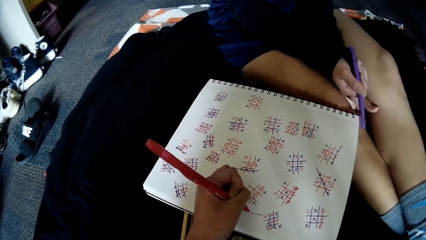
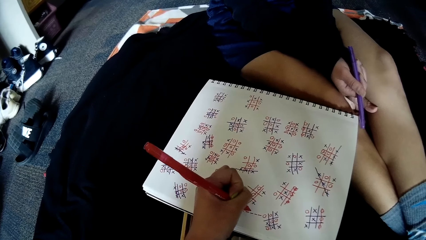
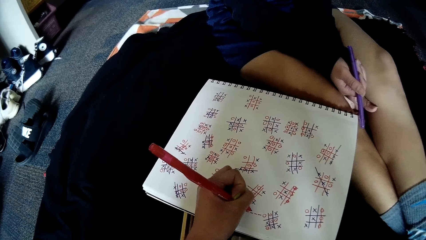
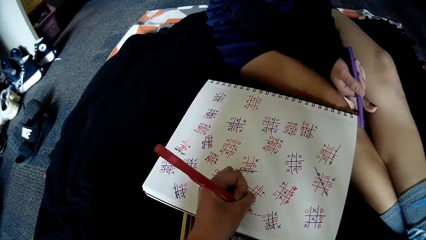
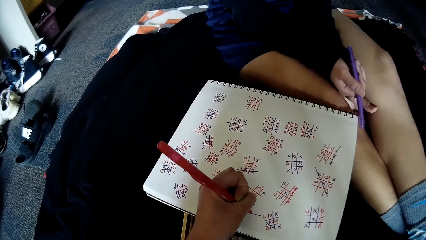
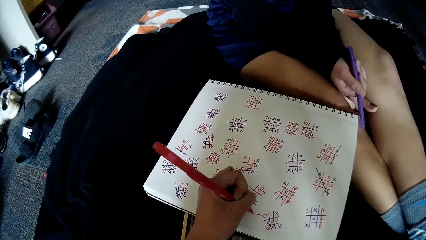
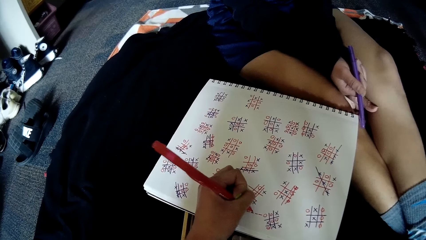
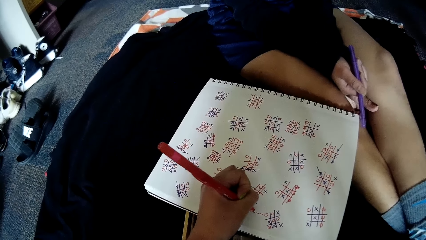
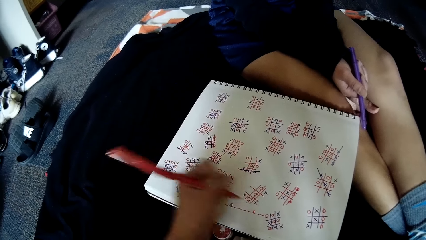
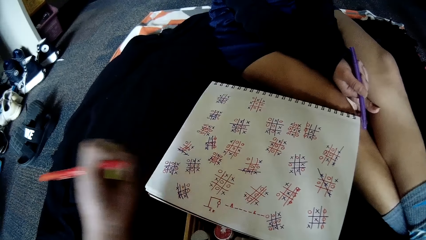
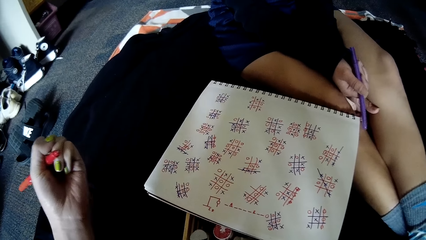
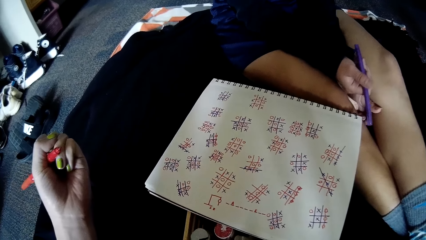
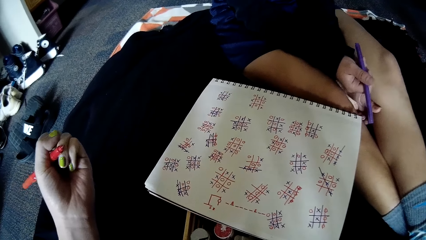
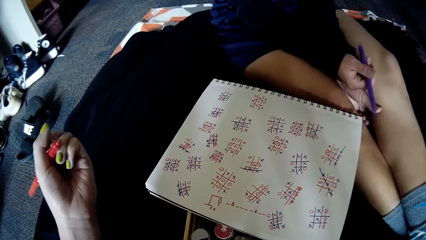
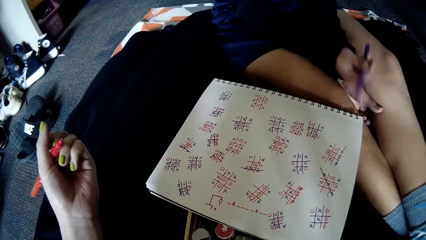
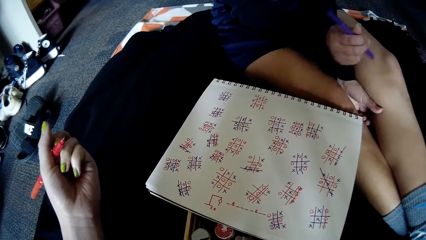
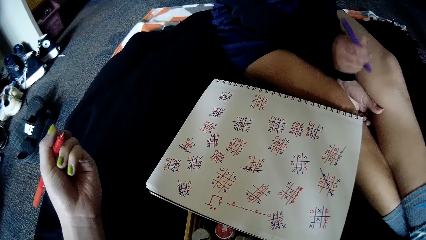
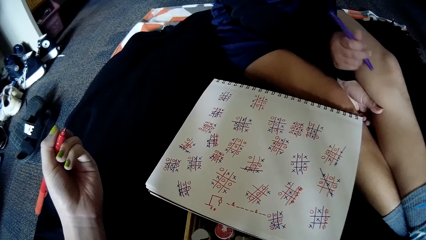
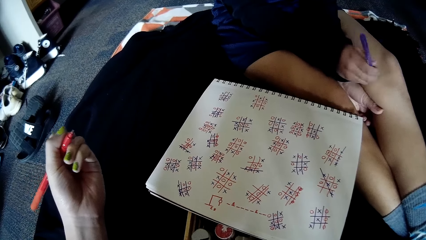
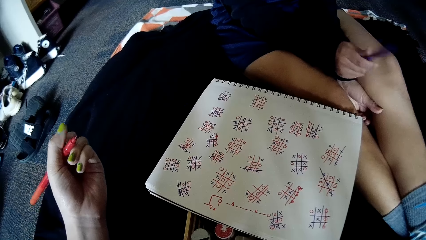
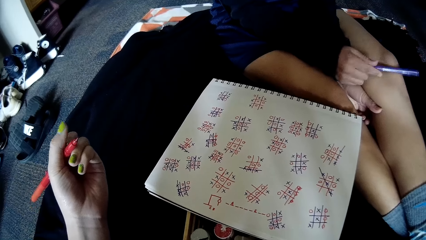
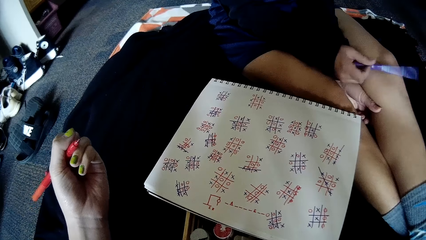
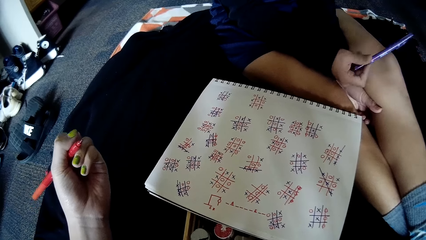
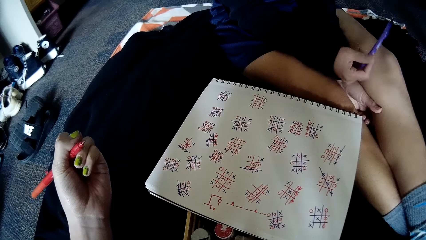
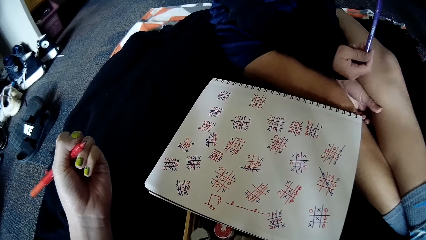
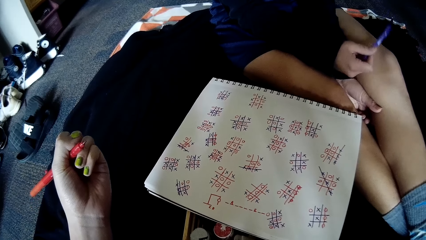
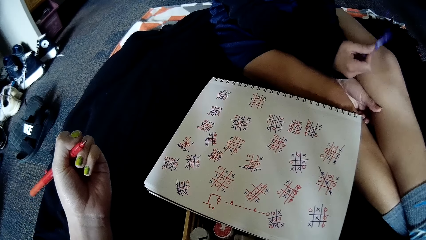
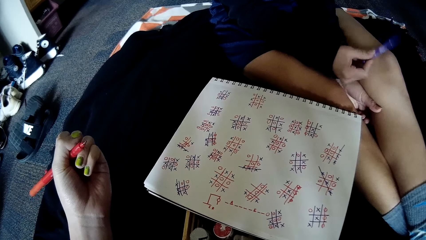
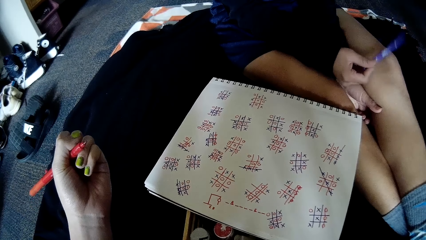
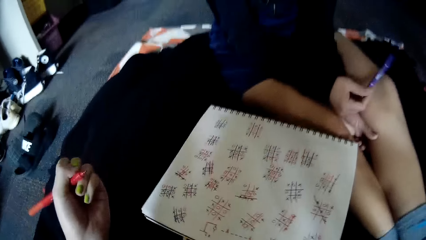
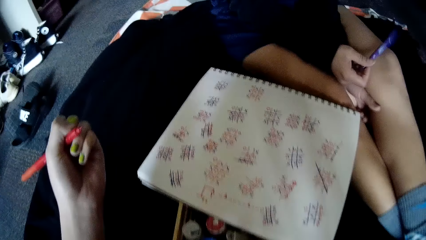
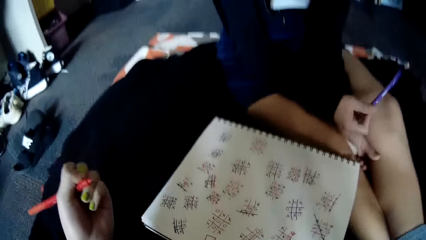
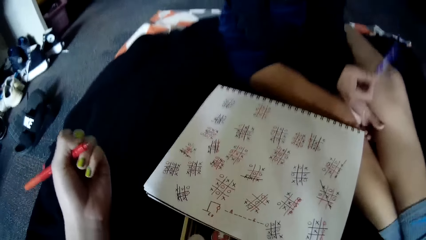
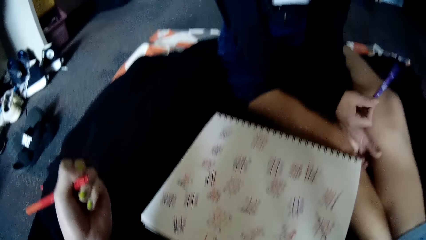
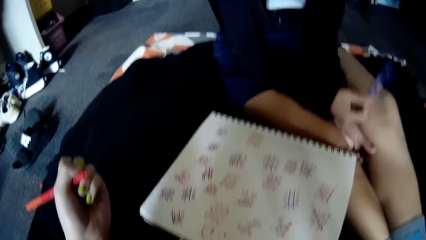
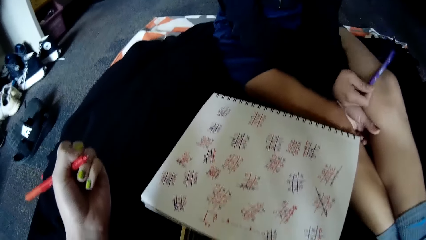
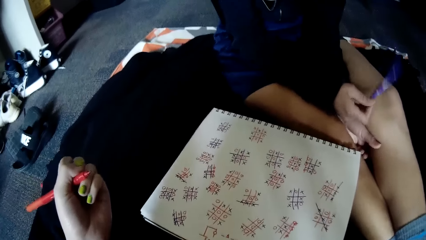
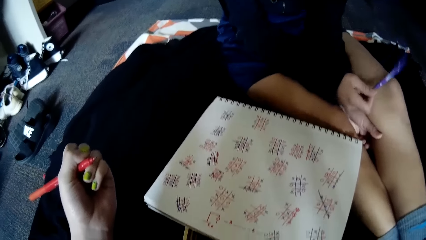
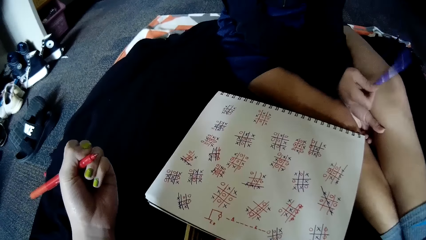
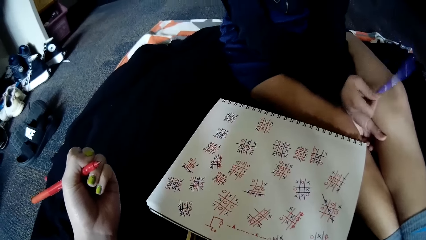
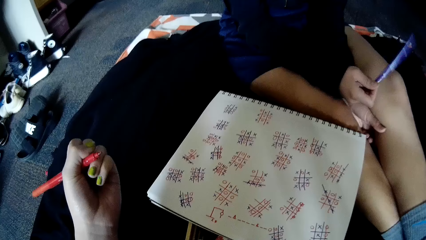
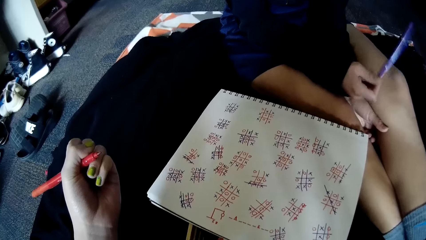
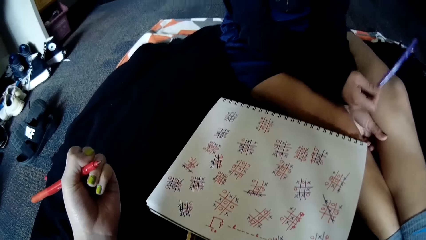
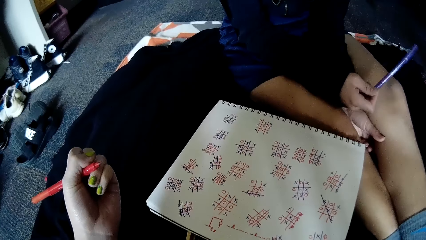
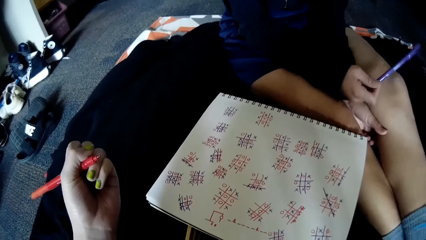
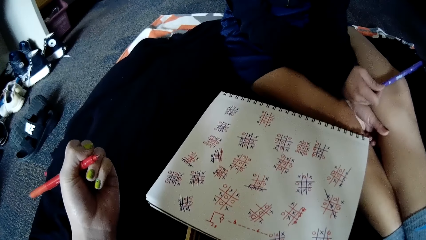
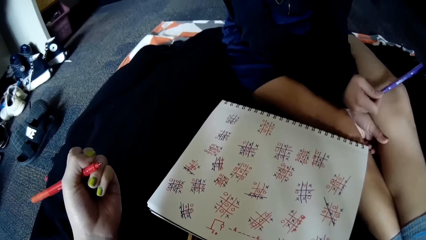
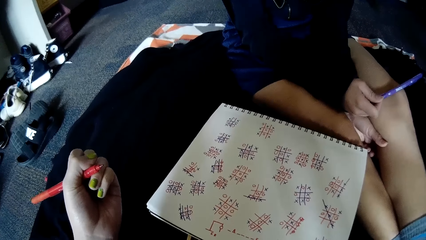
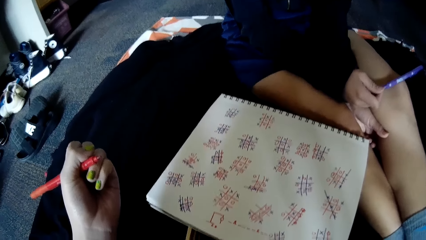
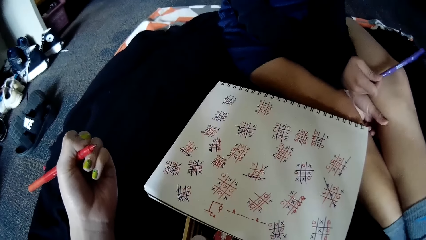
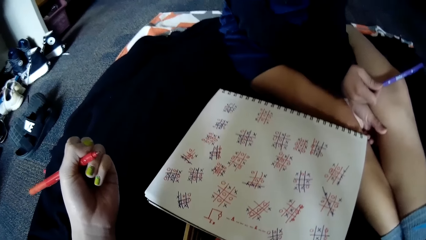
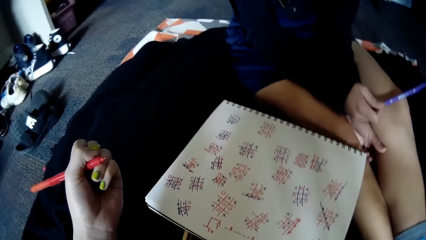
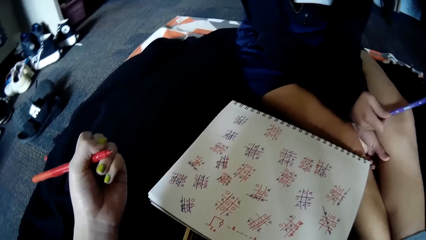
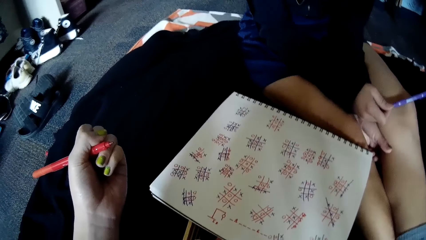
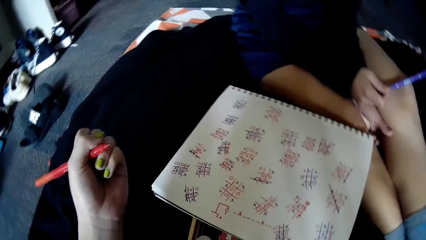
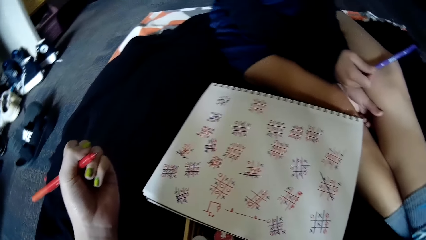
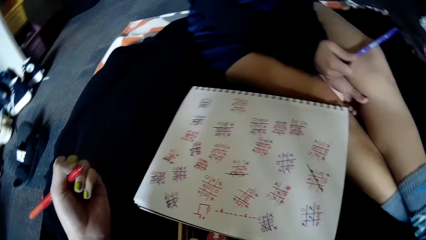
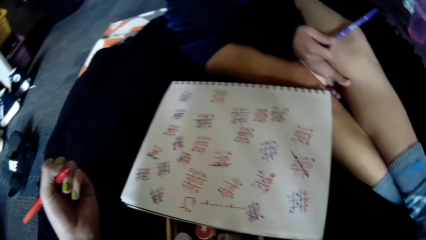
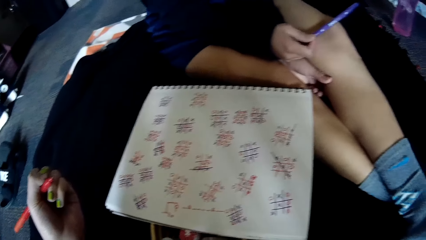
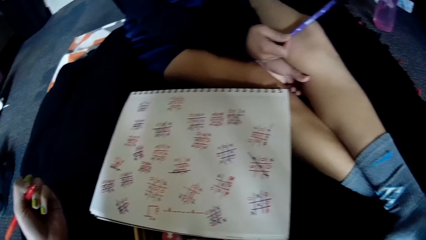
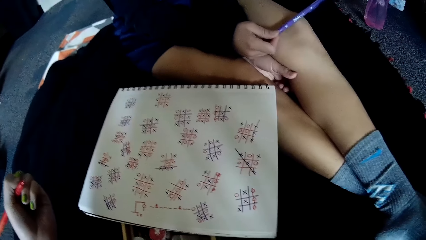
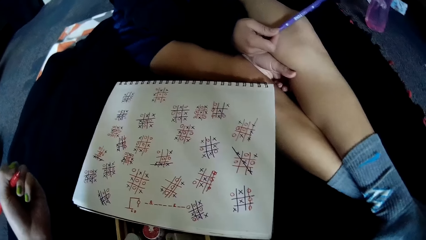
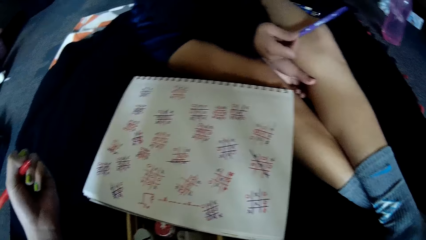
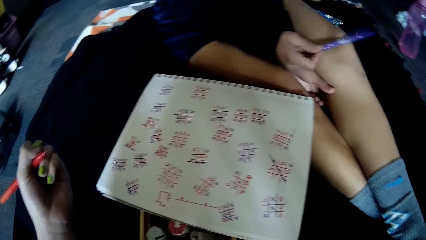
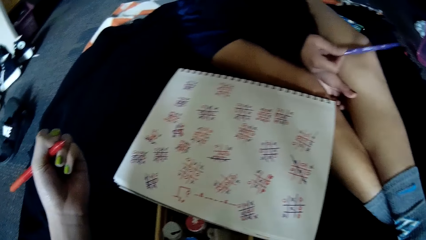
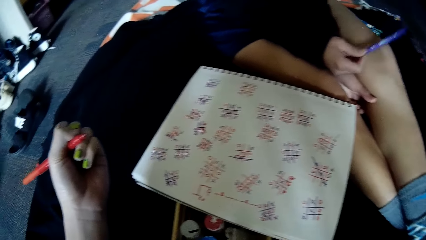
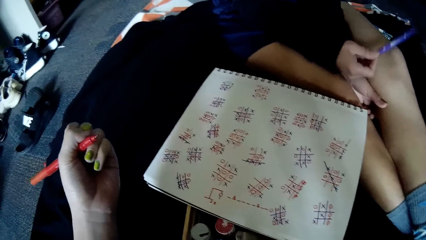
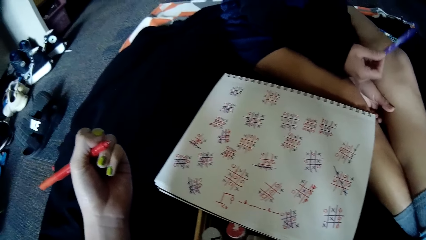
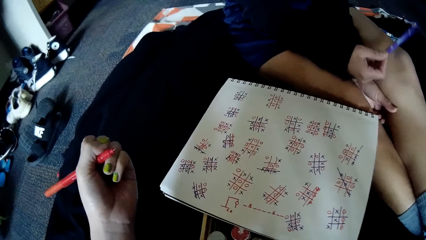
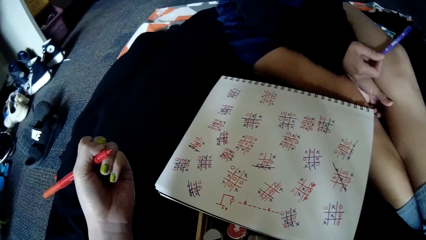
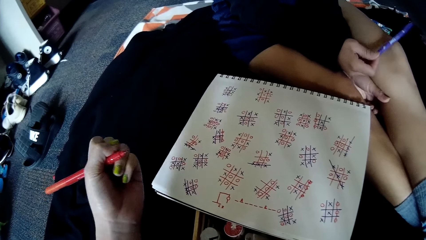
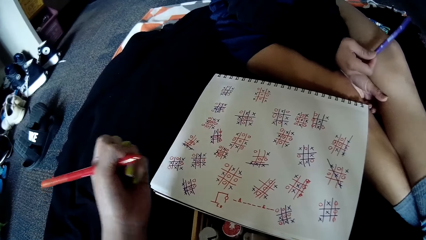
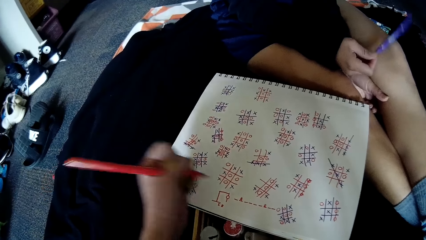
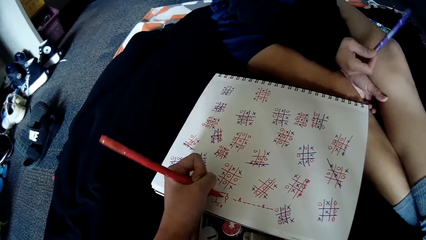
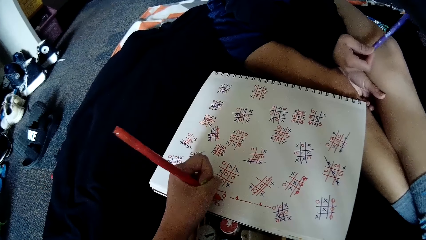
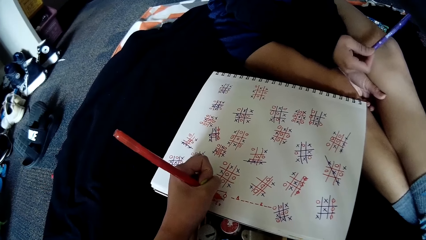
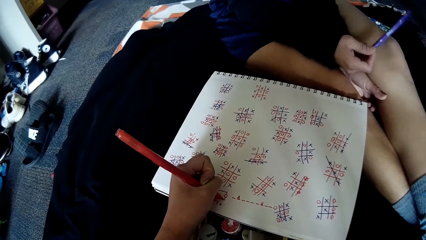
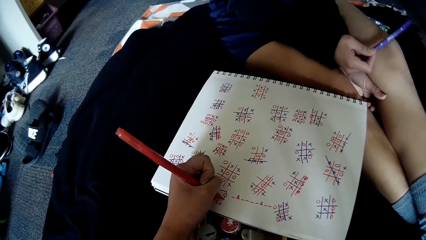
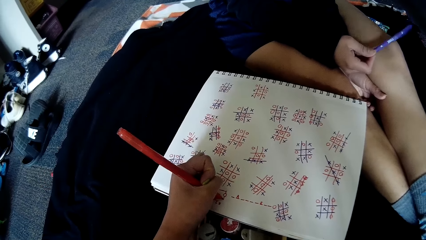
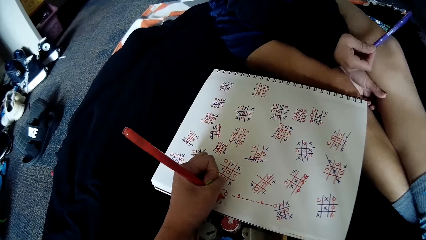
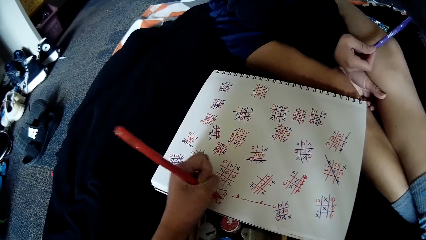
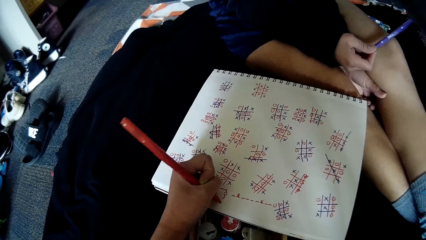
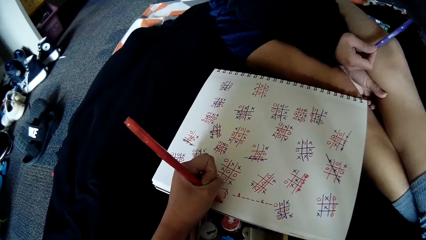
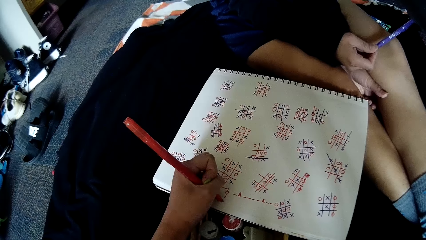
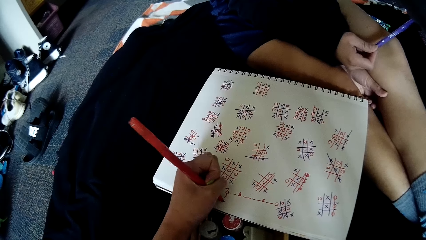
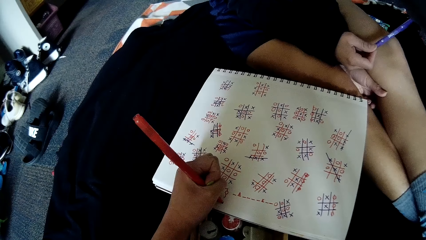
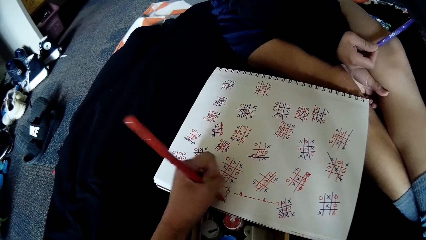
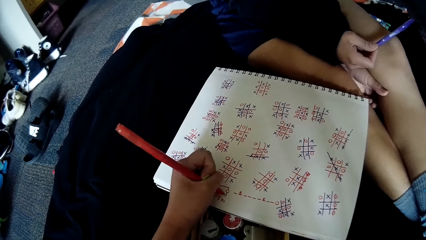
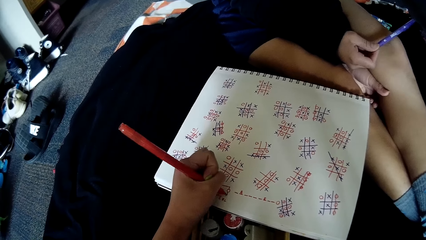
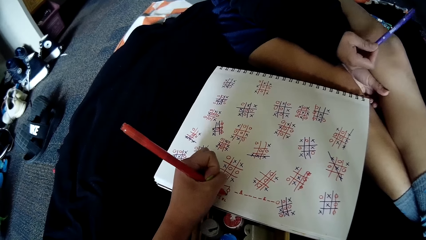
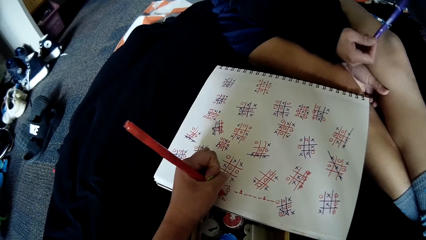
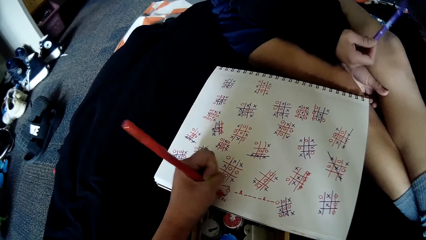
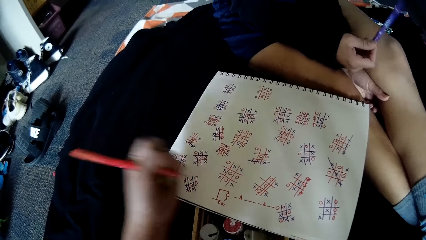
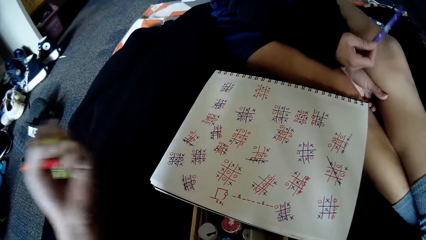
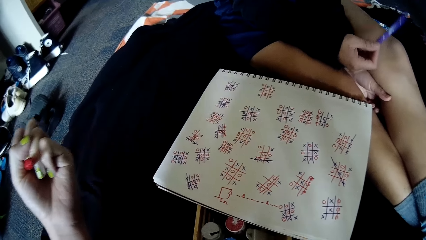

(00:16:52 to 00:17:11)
The camera wearer writes on the book on the floor with the pen in her left hand. The woman hits the pen in her right hand on her left lap. The woman interacts with the camera wearer. The woman talks to the camera wearer. The camera wearer writes on the book on the floor with the pen in her left hand.
